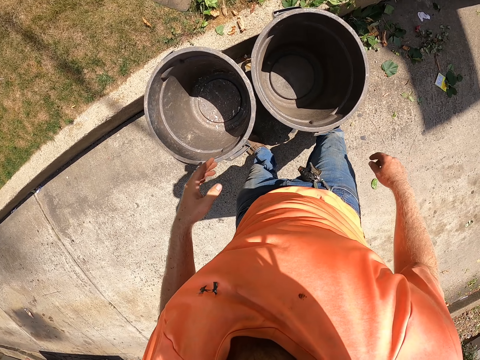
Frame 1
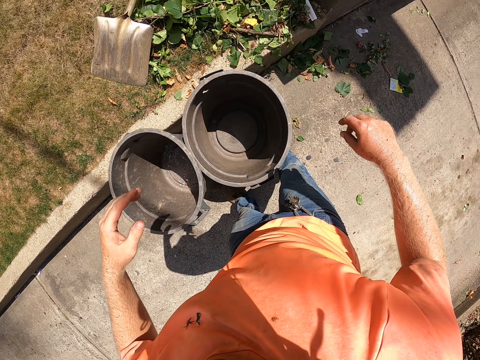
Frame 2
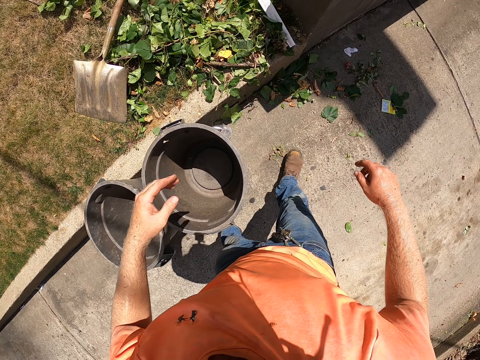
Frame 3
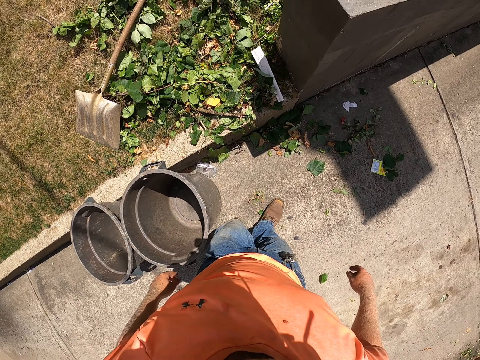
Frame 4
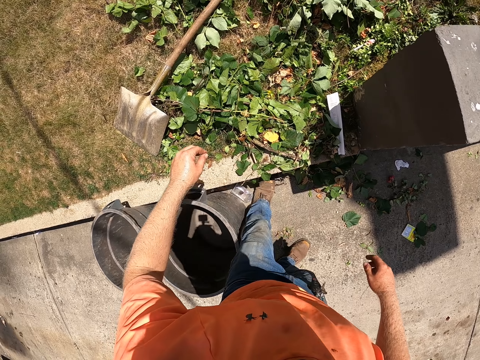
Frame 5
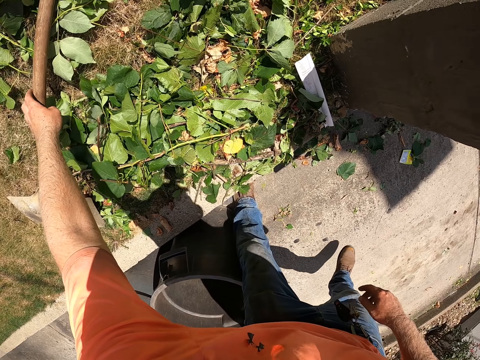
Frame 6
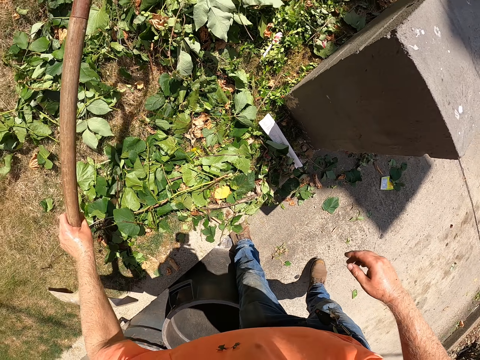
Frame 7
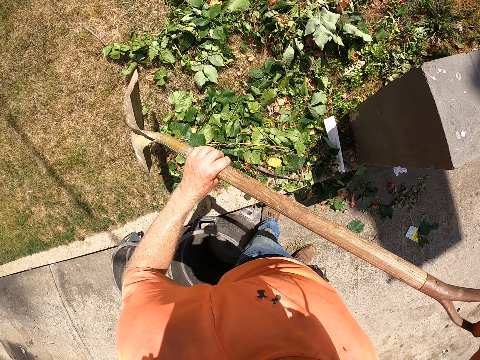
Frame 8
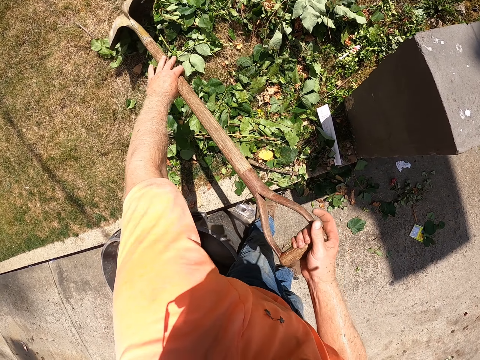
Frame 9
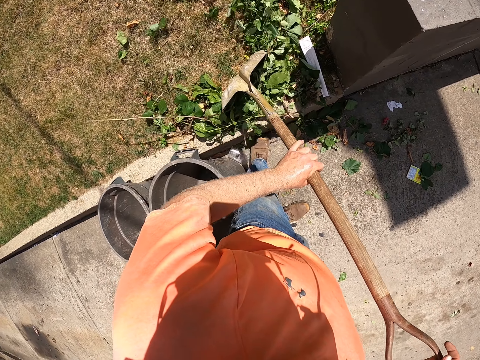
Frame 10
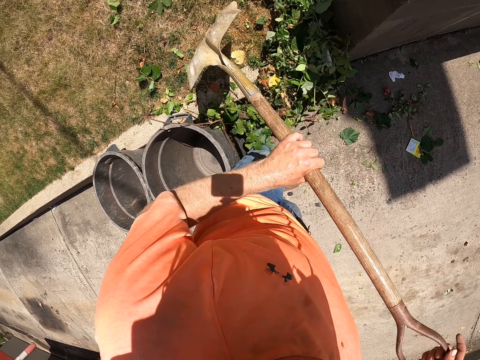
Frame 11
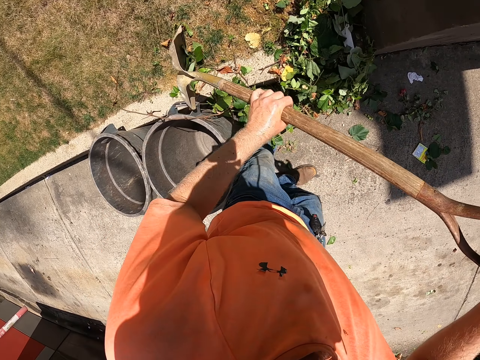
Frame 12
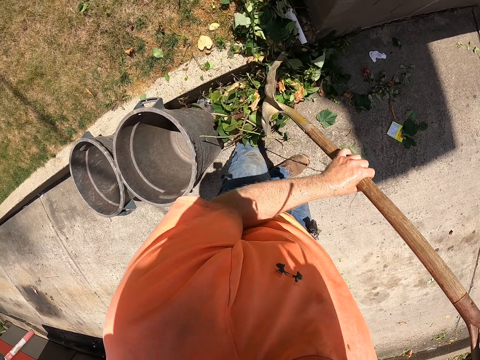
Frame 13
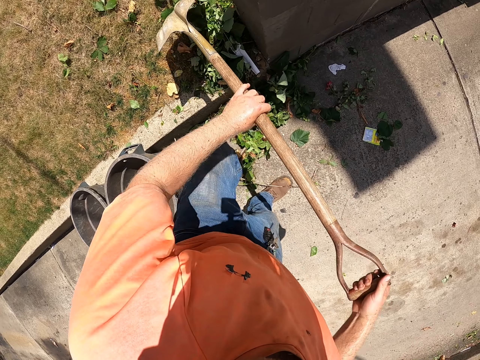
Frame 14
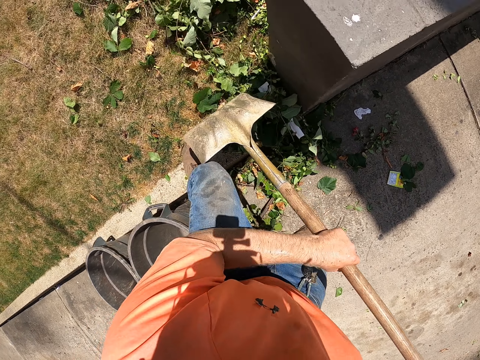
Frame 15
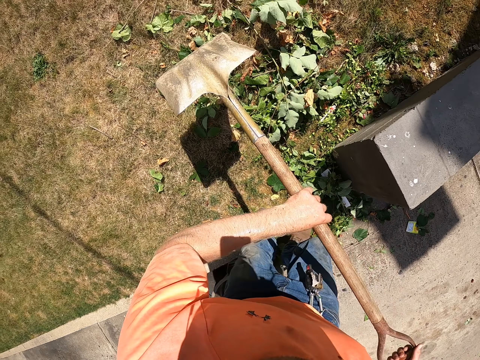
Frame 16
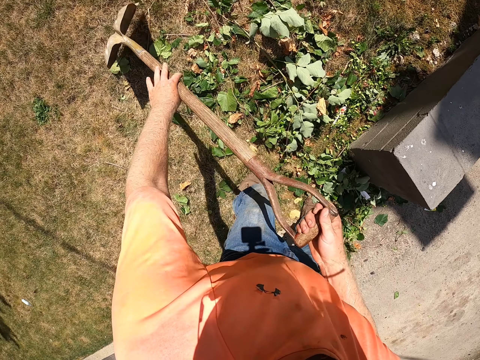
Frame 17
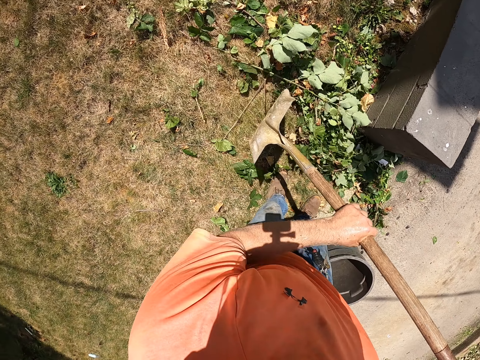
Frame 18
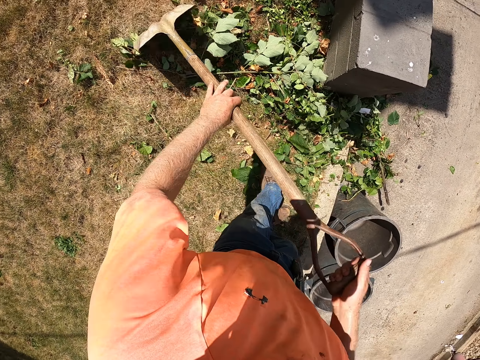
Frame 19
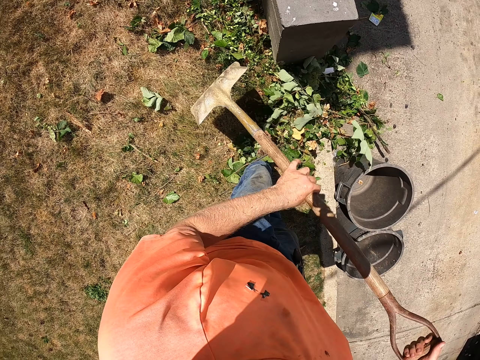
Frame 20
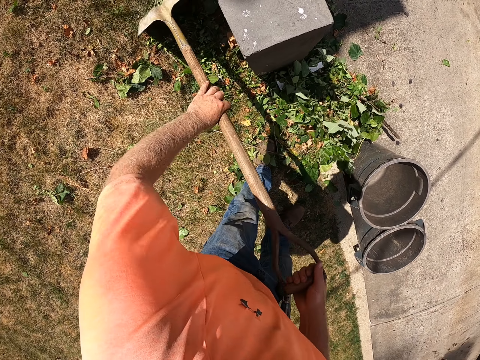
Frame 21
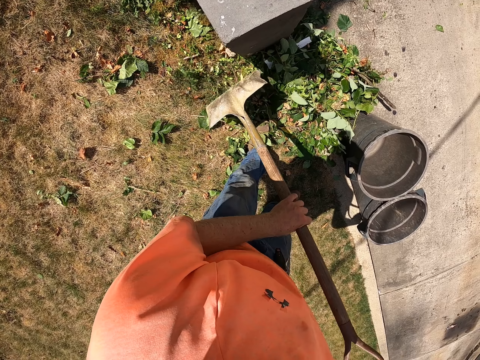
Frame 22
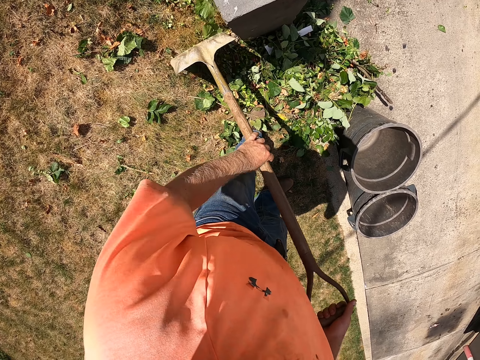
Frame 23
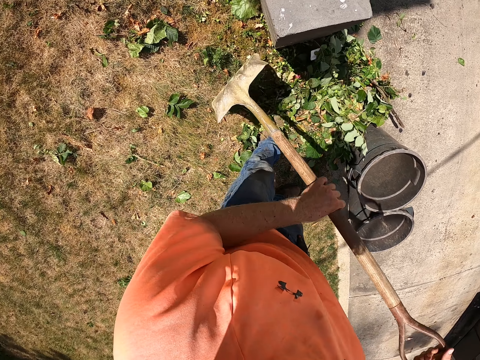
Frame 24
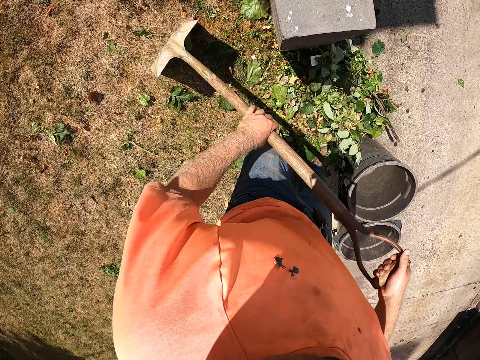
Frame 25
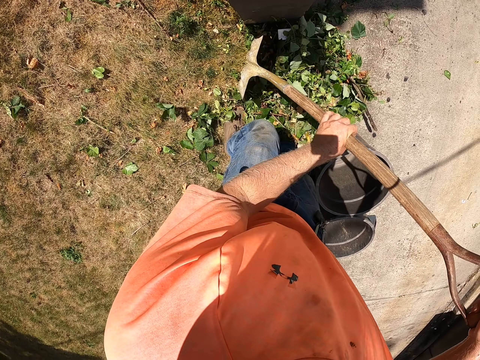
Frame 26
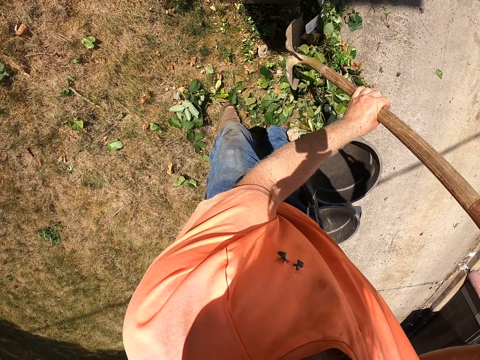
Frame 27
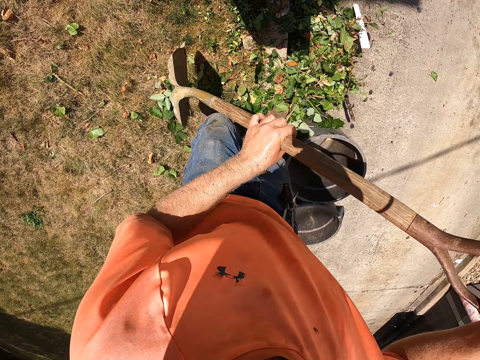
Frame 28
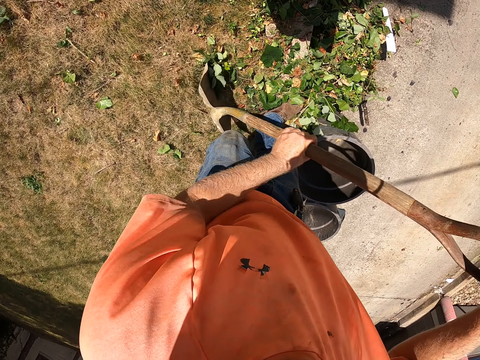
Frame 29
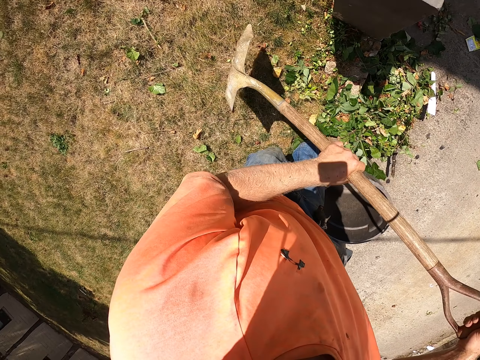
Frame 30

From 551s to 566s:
The camera wearer picks up the shovel from the floor with his left hand. He scrapes the debris with the shovel from the floor with both hands.

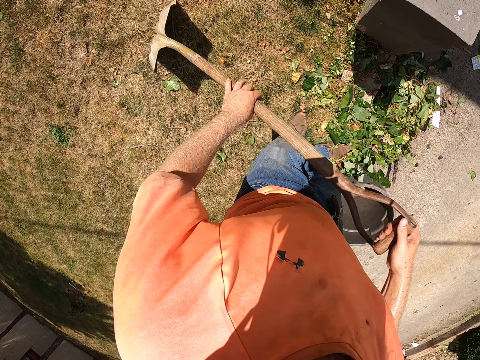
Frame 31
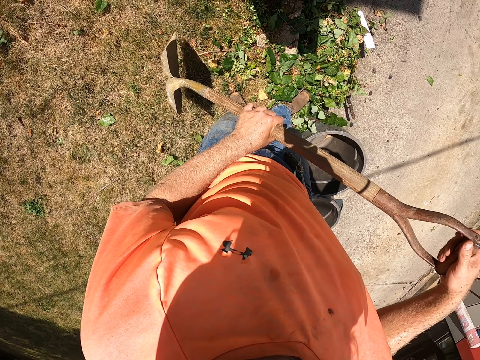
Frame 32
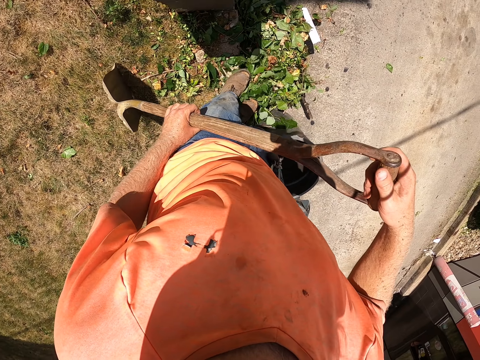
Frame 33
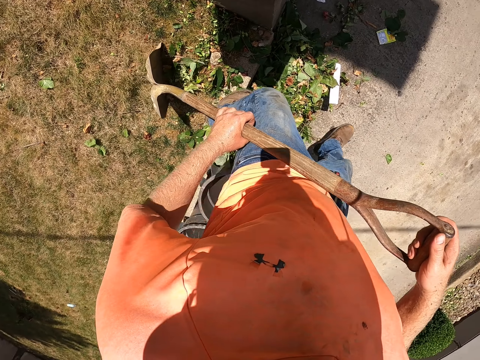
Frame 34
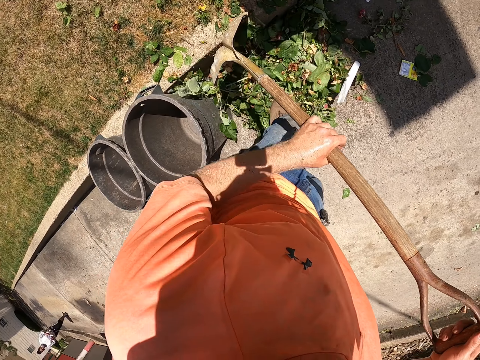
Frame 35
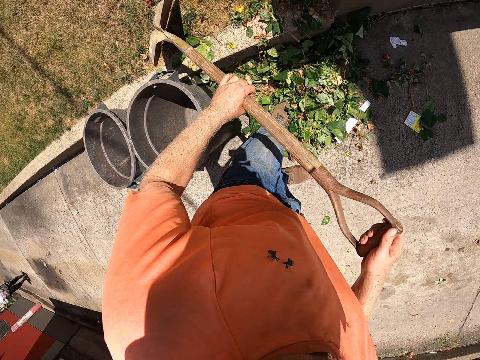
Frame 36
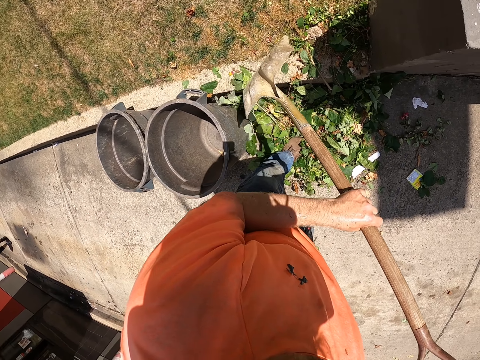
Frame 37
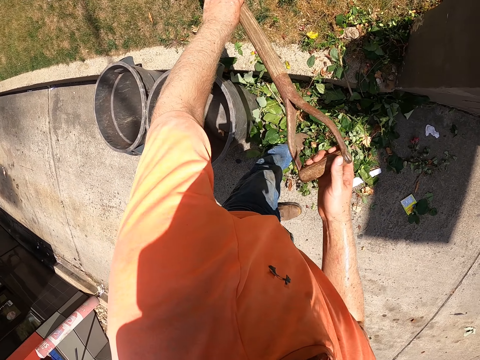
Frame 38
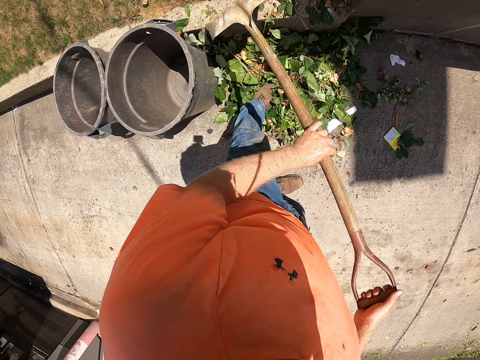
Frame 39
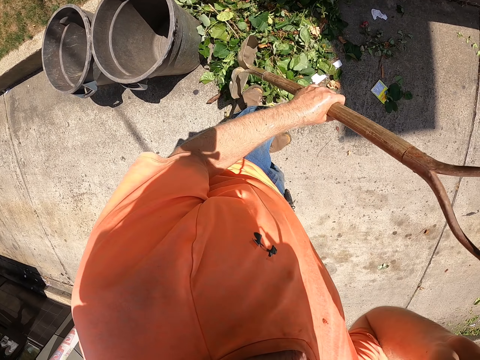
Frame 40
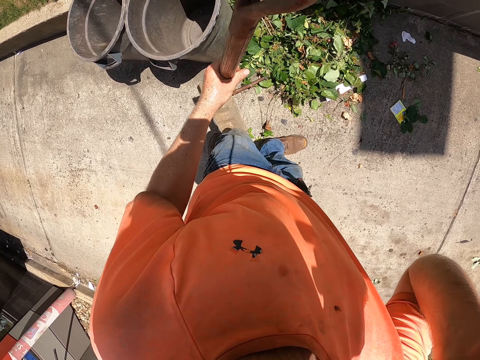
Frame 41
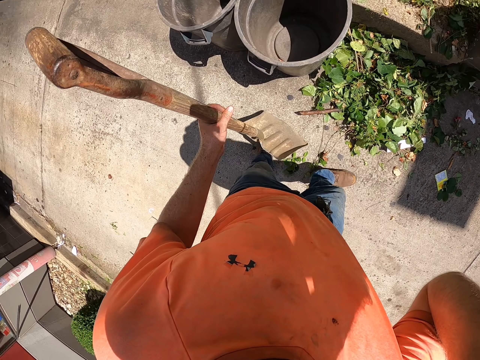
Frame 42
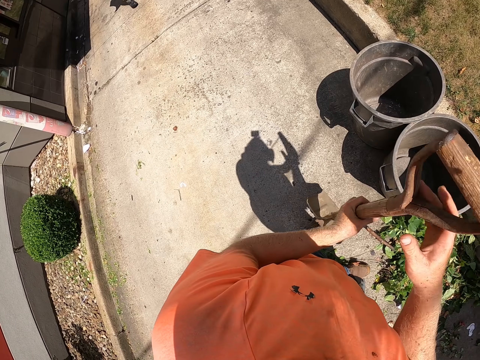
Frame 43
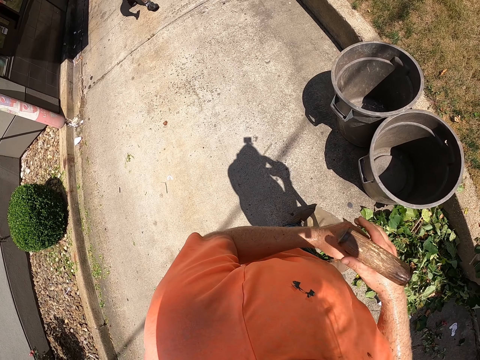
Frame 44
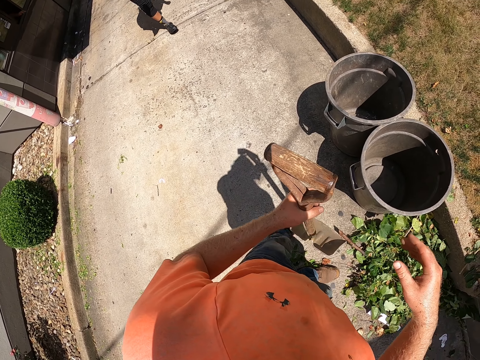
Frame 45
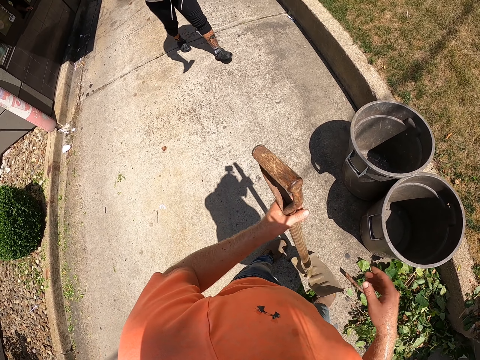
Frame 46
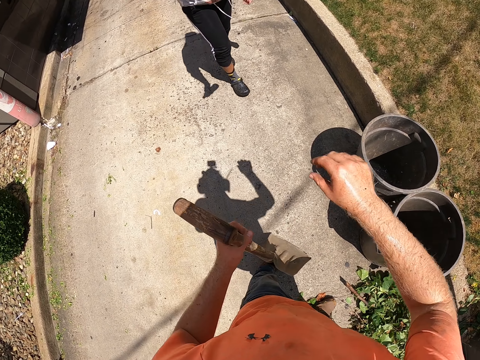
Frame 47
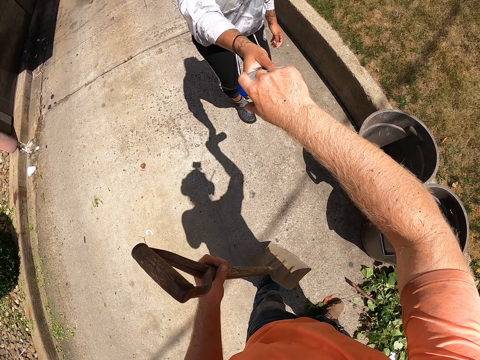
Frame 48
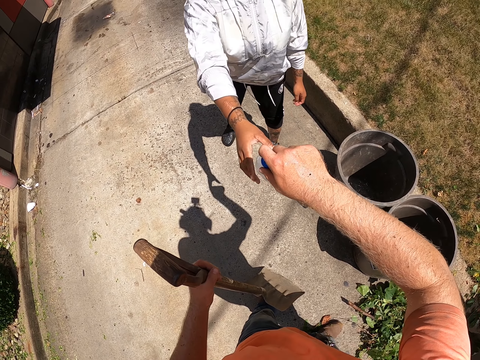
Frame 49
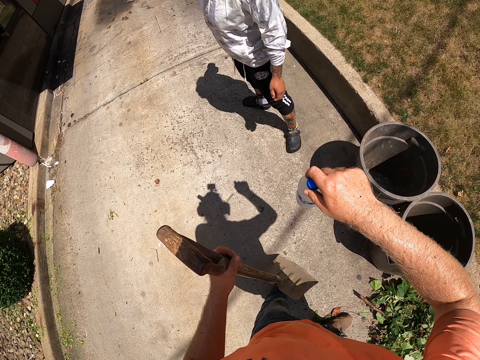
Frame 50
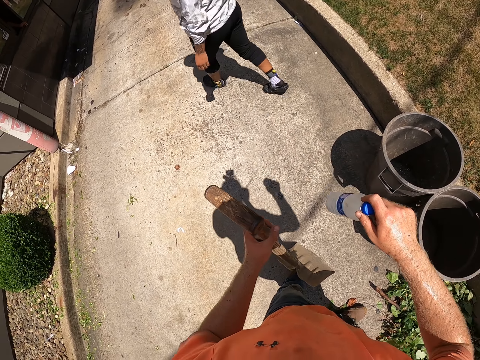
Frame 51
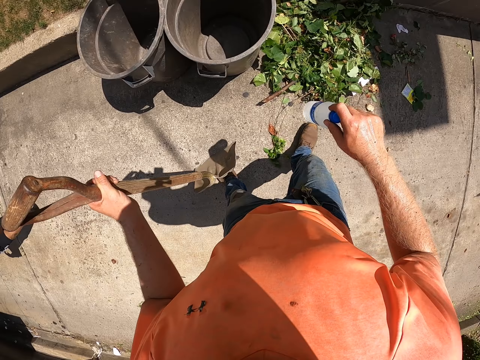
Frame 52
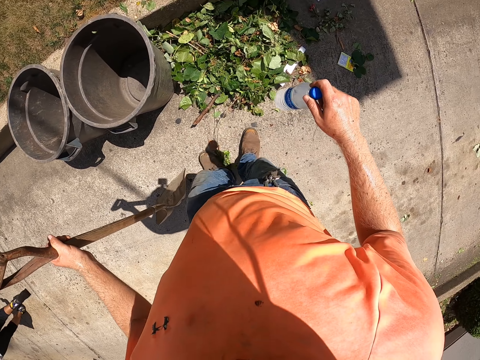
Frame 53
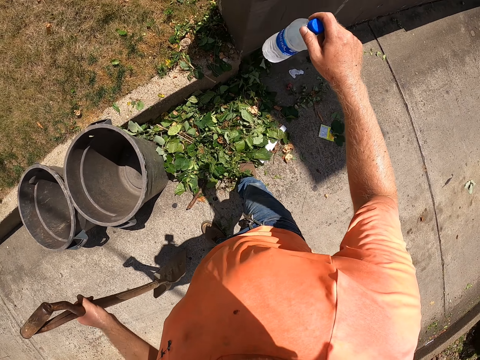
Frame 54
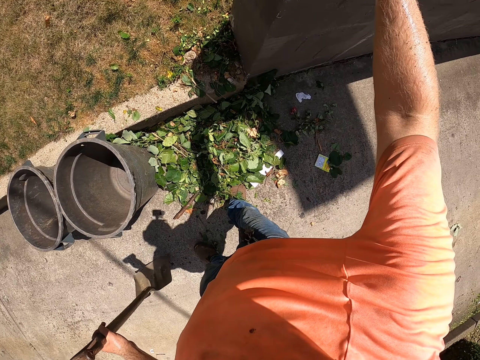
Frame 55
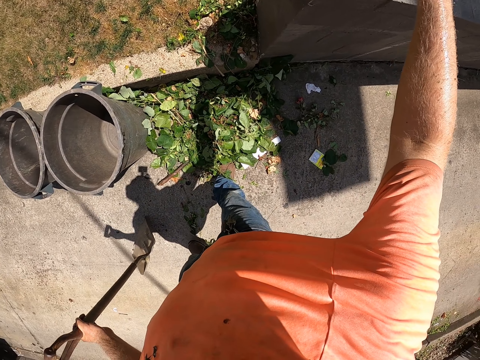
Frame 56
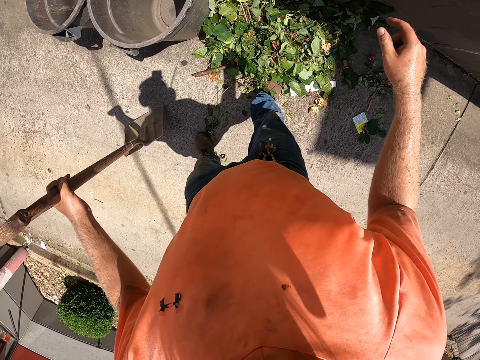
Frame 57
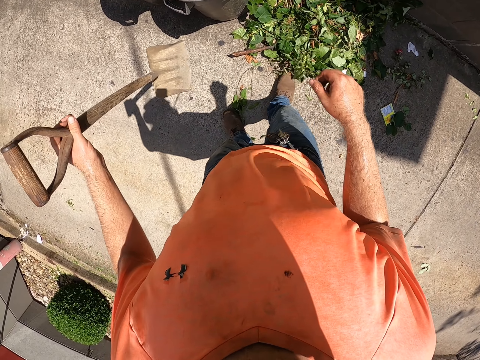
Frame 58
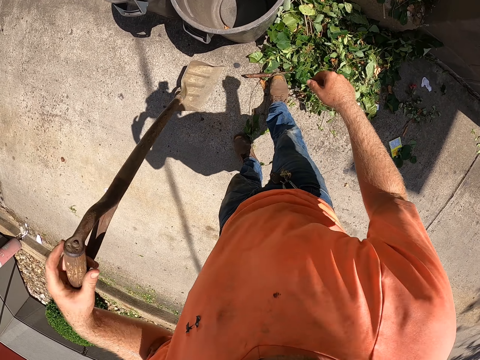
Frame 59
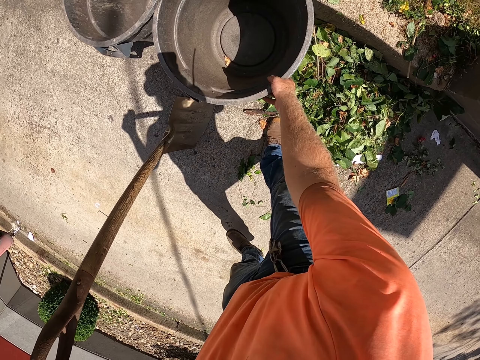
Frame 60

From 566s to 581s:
The camera wearer holds the shovel with his left hand. He lifts the hand up. He adjusts the camera with his right hand. He looks around. He holds the shovel with both hands. He holds the shovel with his left hand. A woman walks. The camera wearer collects a bottle of water from the woman with his right hand. The woman walks. The camera wearer holds the bottle of water and looks around. He drops the bottle of water on a wall with his right hand.
